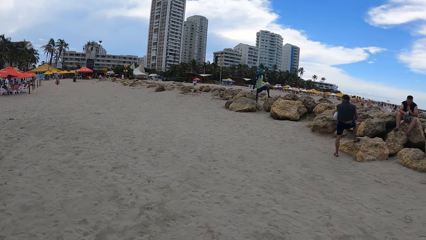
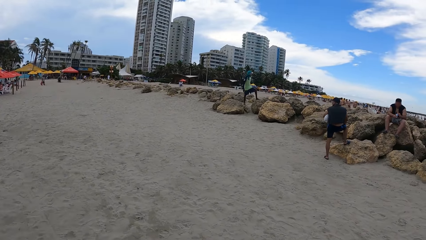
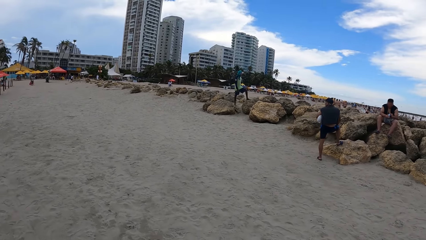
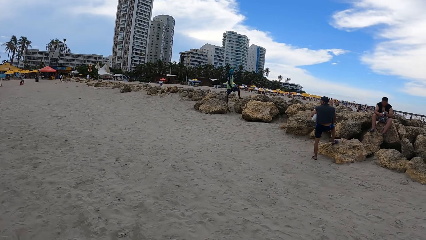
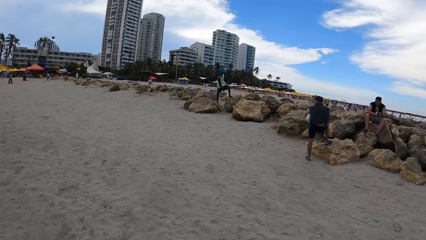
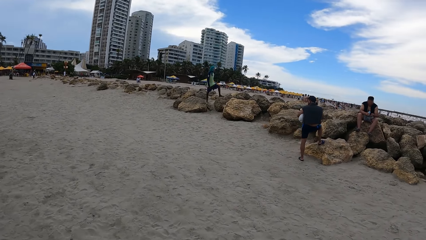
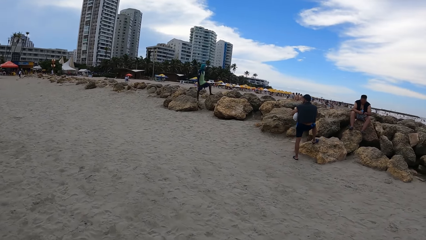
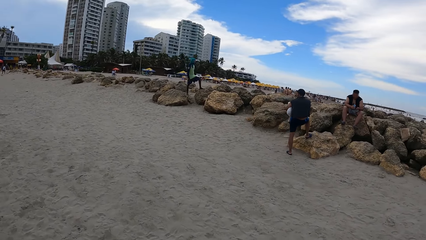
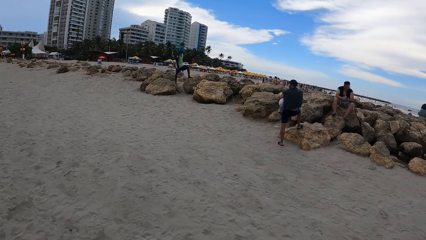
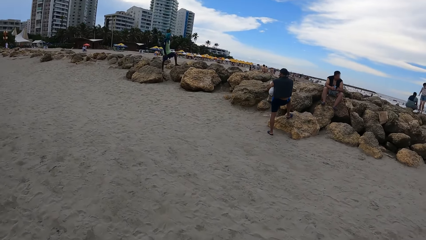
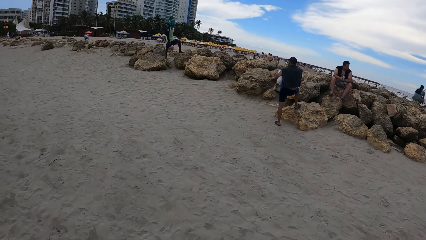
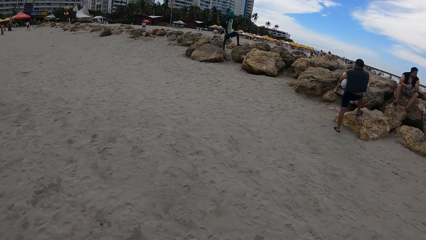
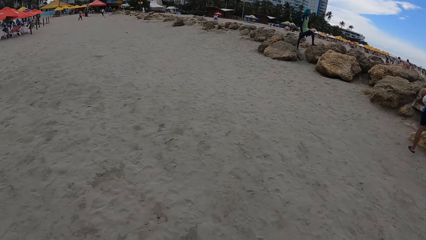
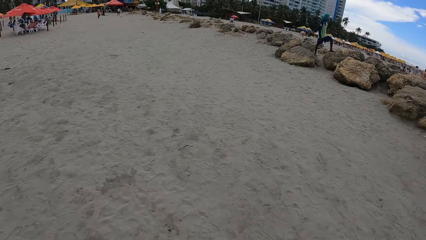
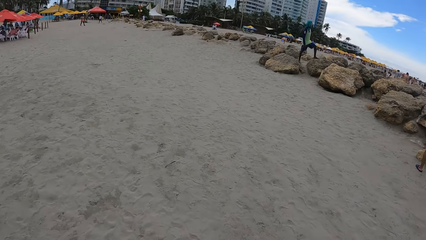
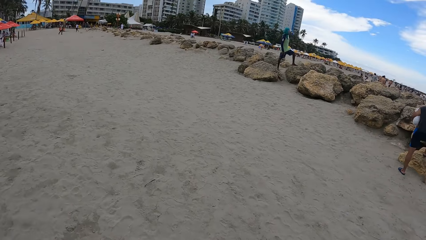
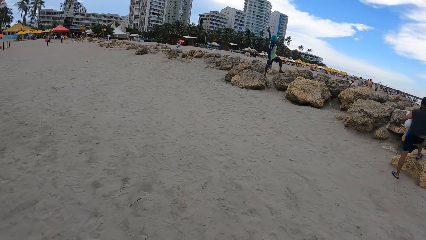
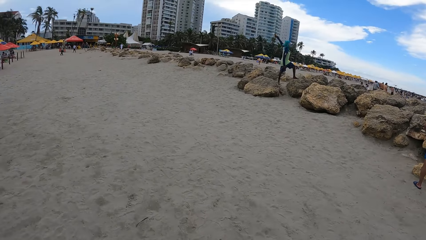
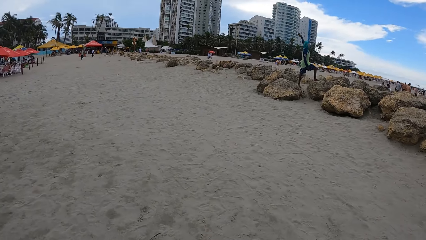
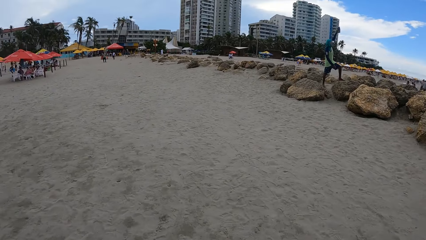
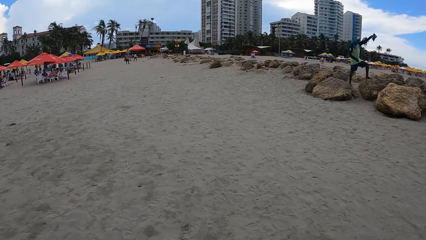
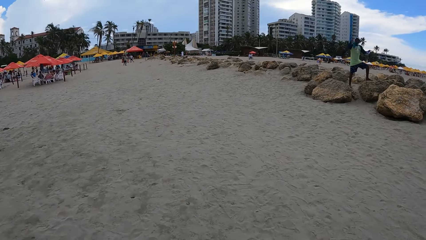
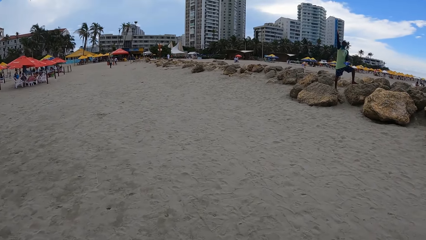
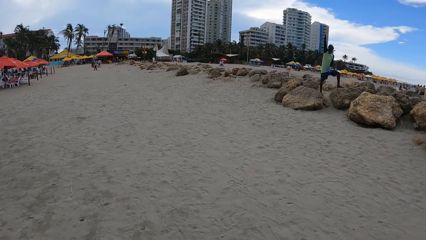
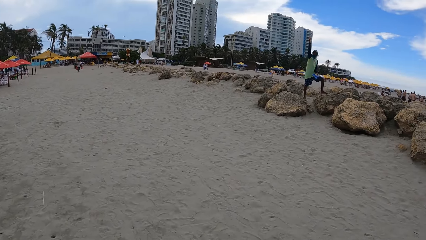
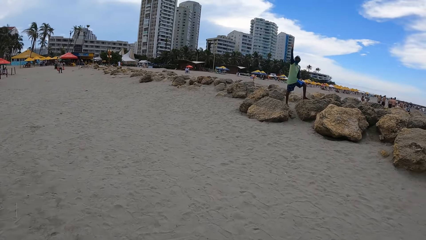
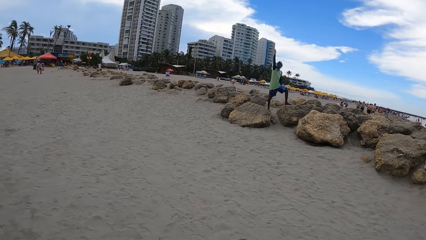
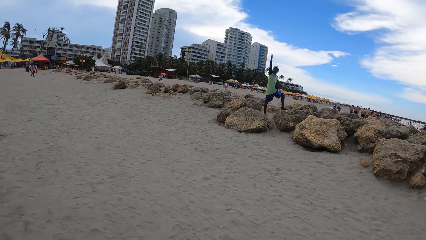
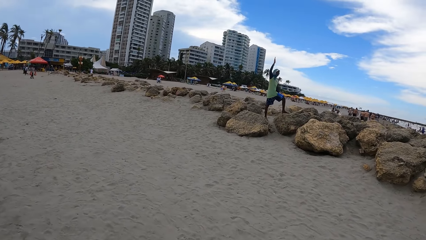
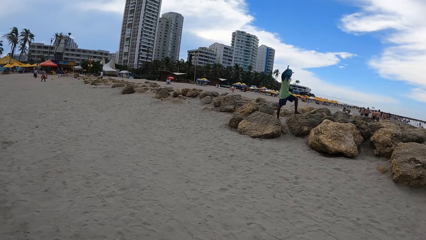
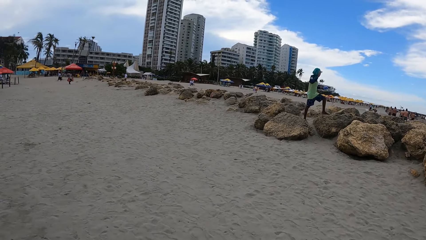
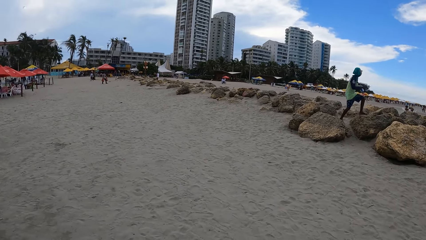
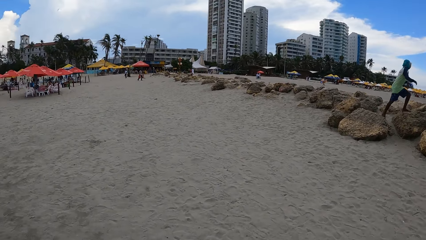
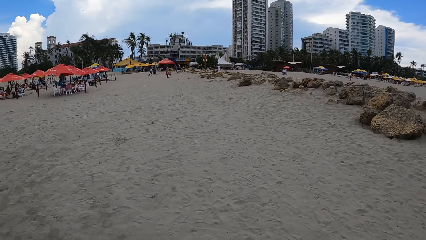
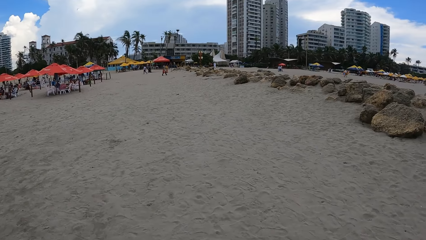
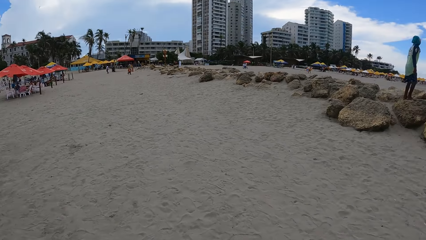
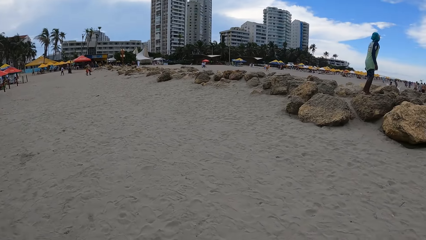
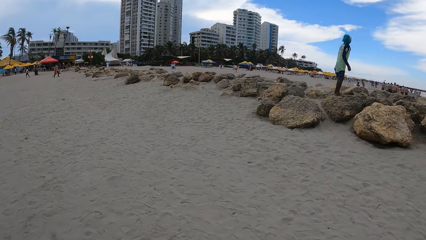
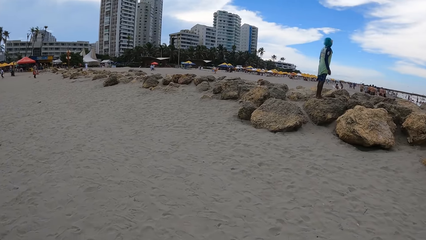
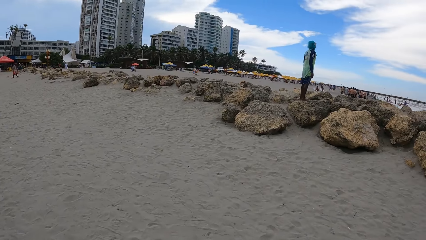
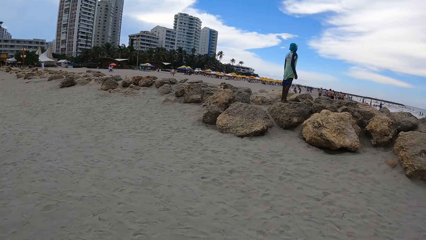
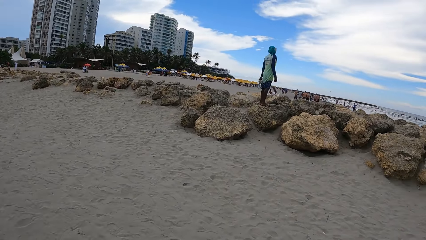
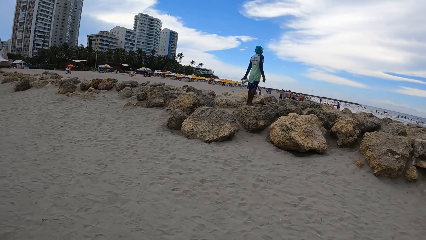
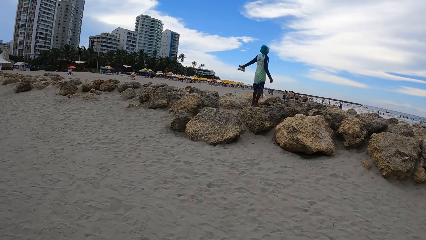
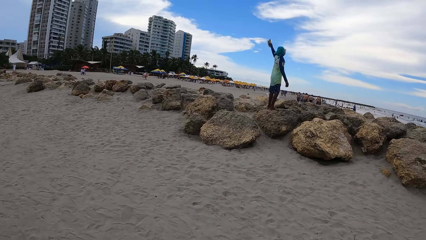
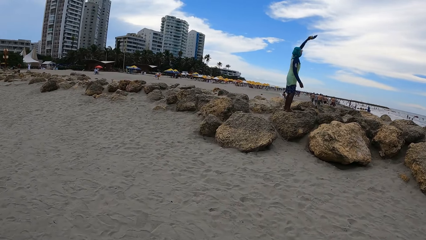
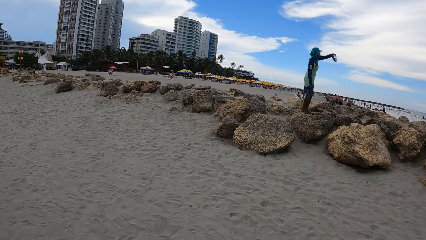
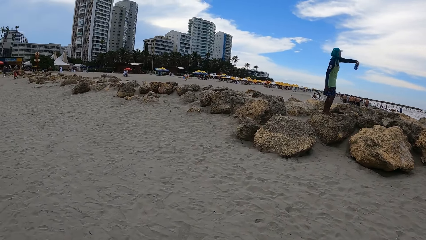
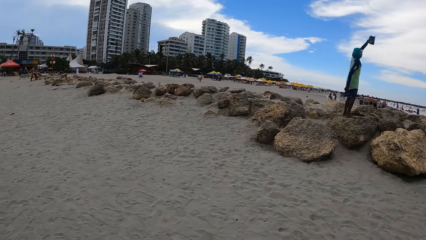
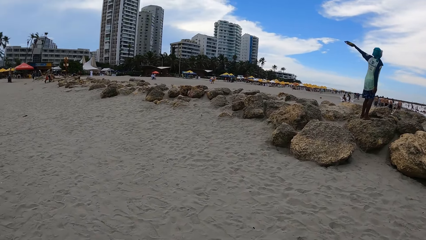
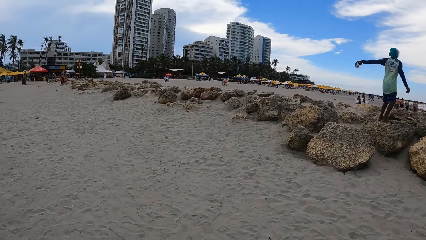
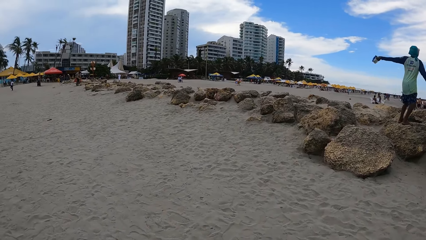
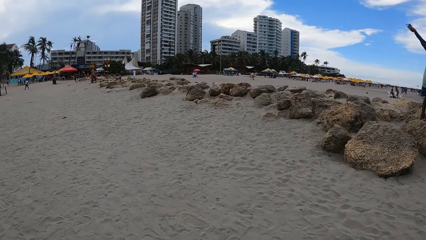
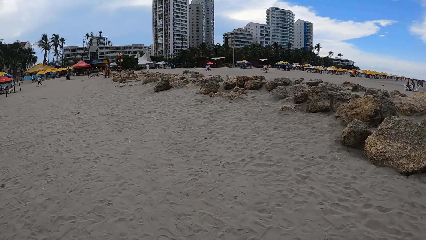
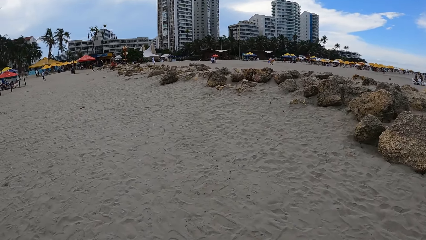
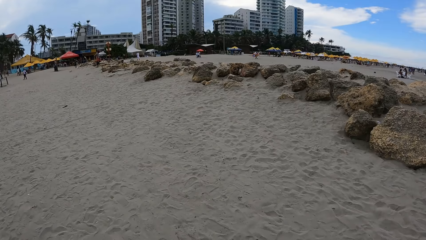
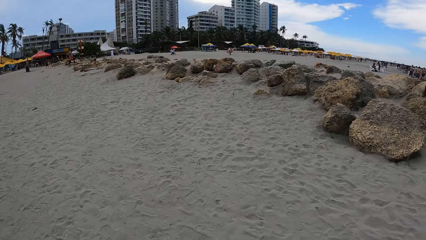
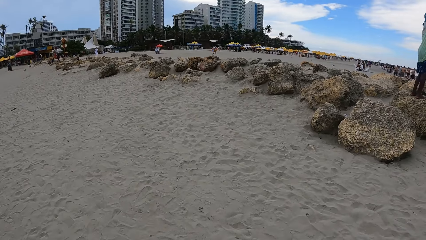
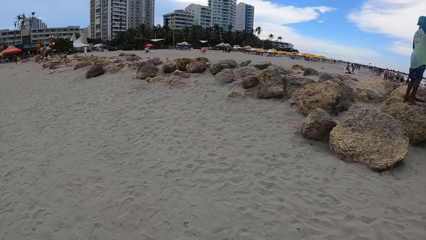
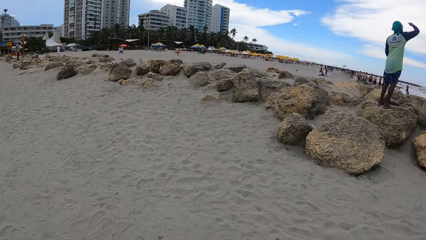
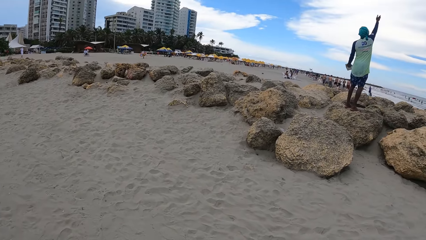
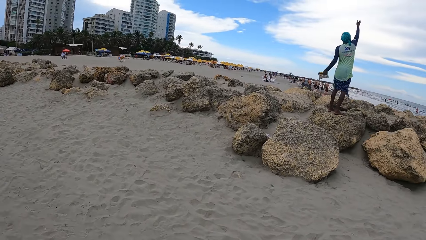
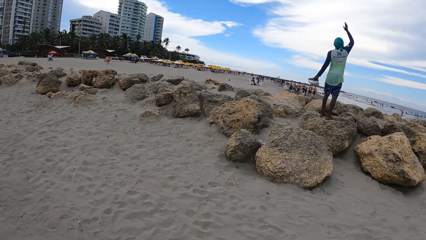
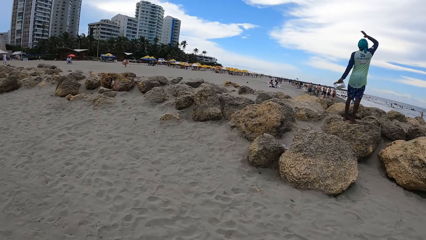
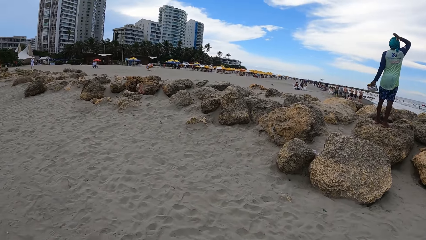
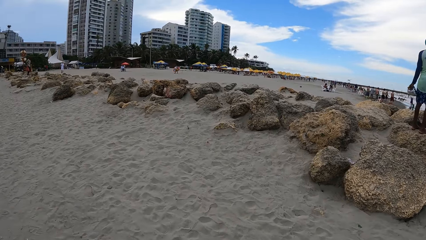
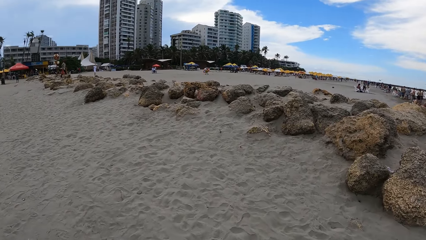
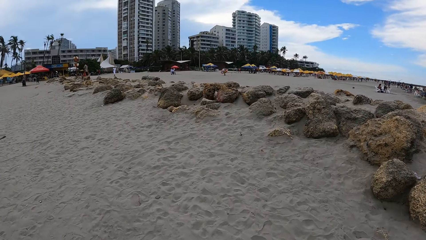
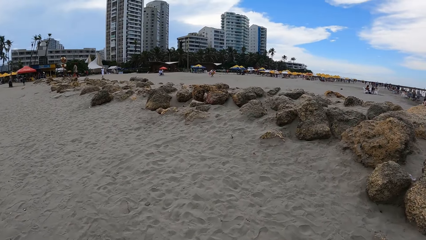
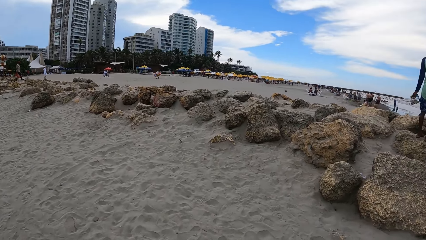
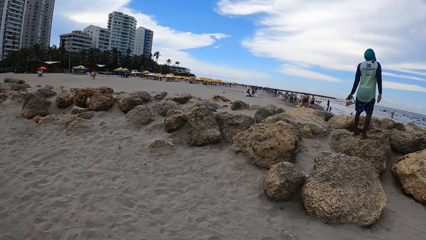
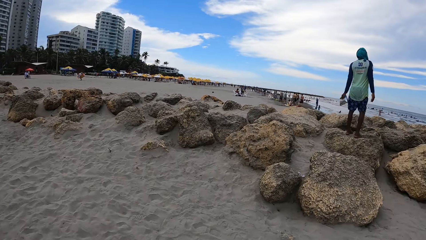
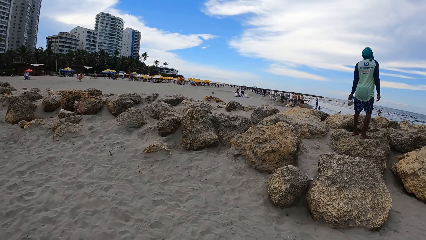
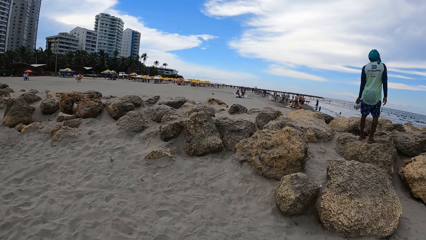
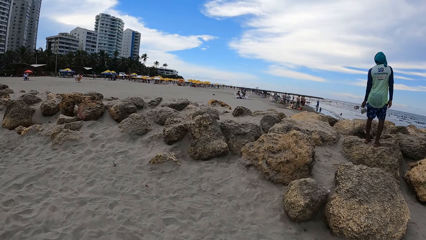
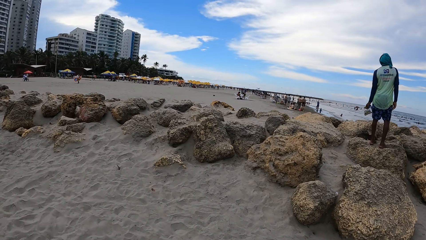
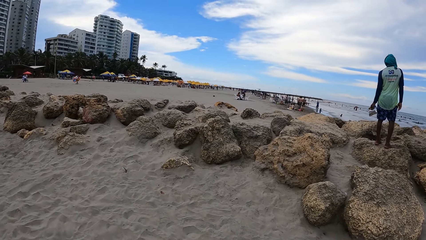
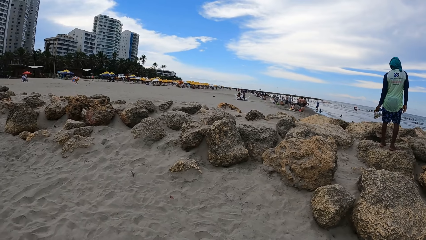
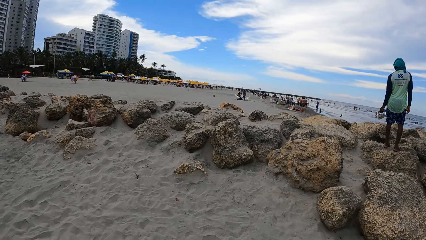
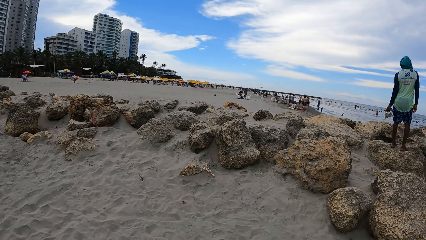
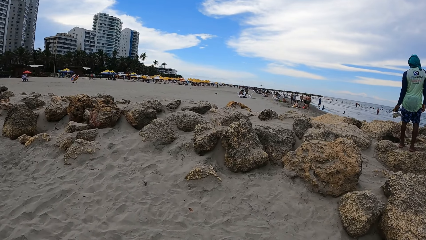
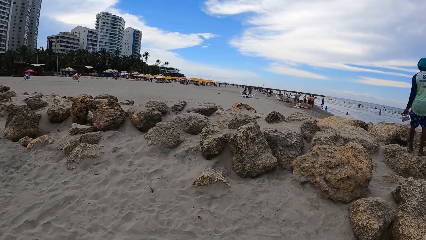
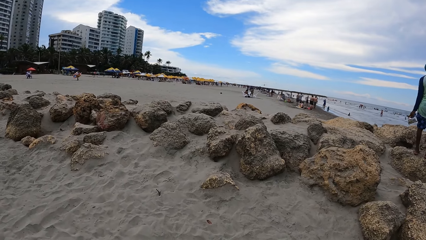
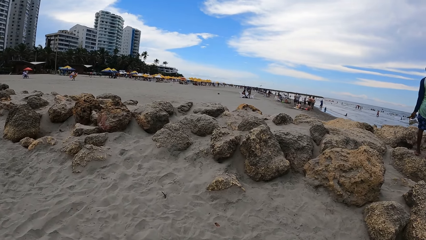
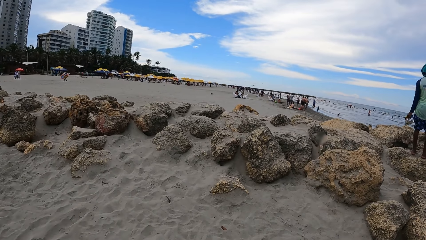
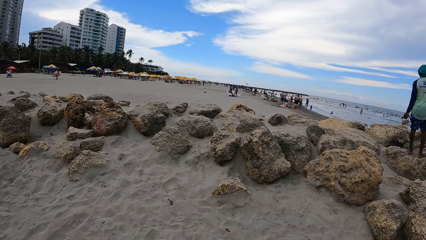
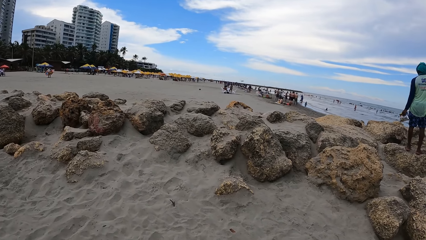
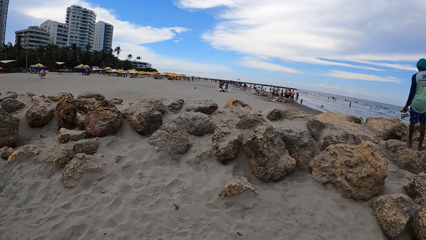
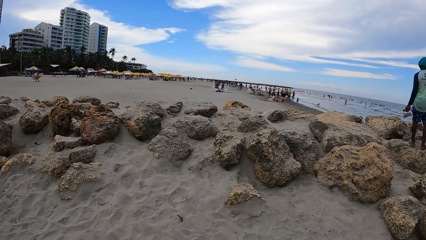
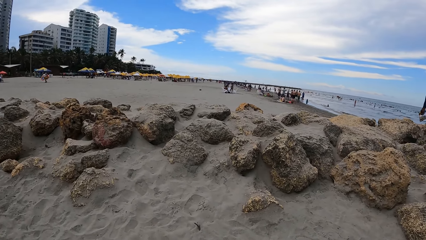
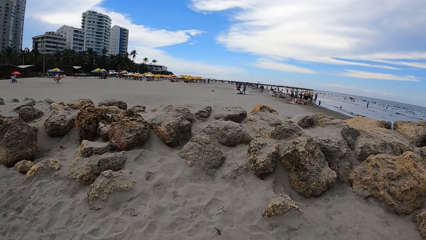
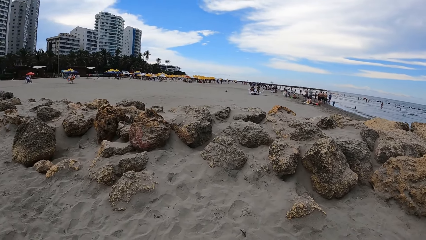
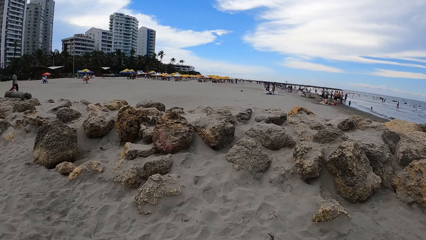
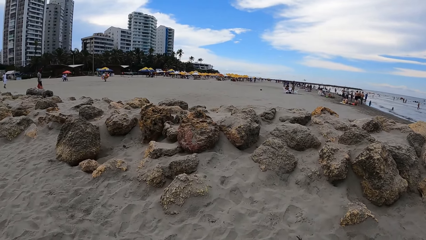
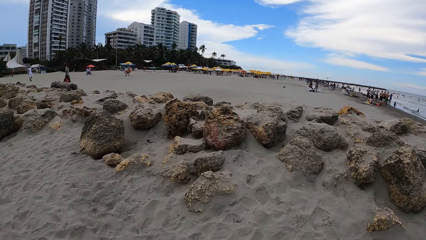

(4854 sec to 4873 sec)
The camera wearer looks around. They walk around. They look around. They walk around.
